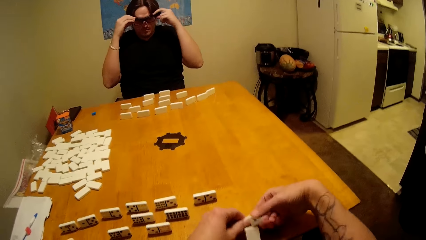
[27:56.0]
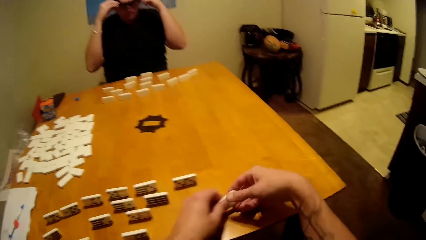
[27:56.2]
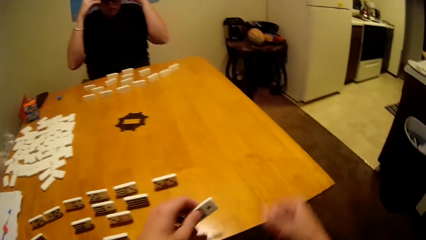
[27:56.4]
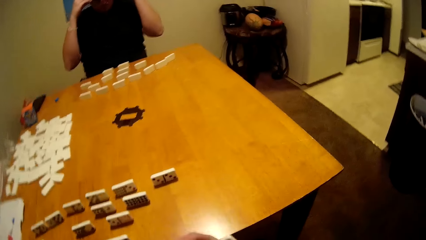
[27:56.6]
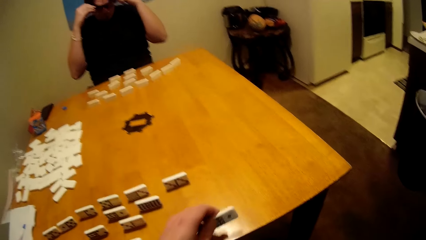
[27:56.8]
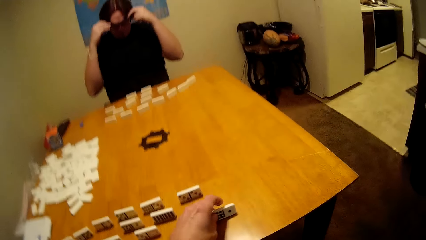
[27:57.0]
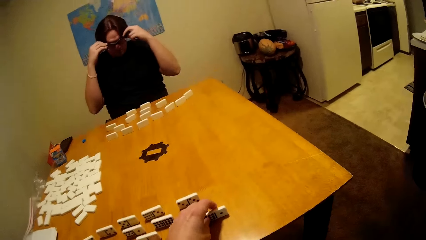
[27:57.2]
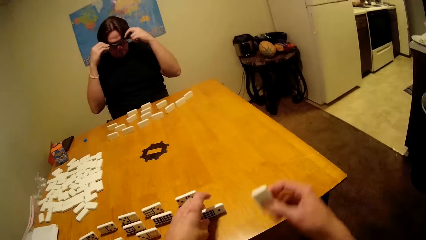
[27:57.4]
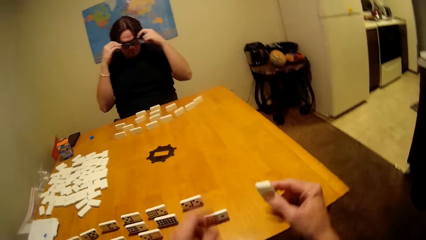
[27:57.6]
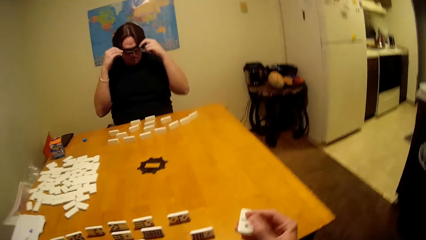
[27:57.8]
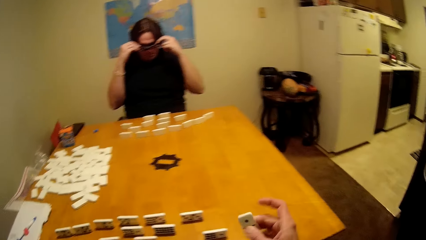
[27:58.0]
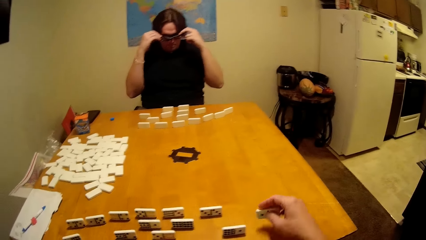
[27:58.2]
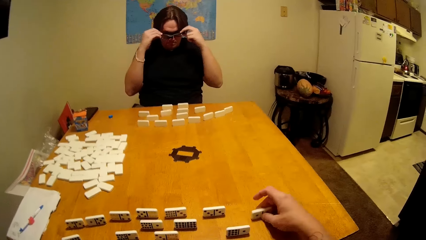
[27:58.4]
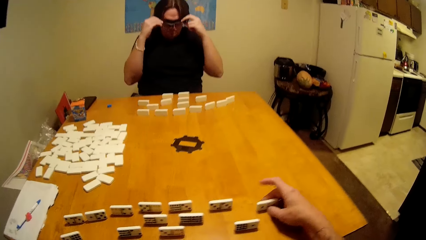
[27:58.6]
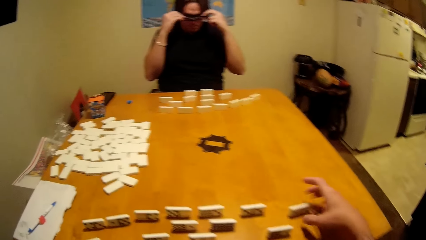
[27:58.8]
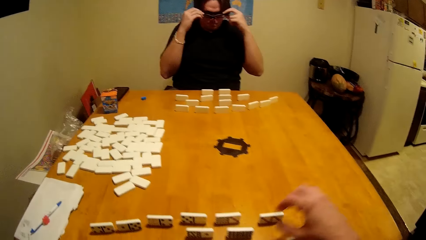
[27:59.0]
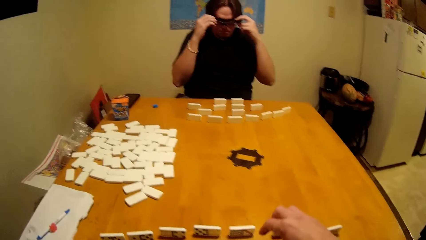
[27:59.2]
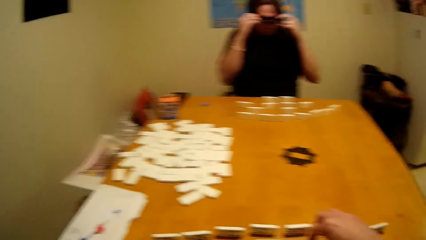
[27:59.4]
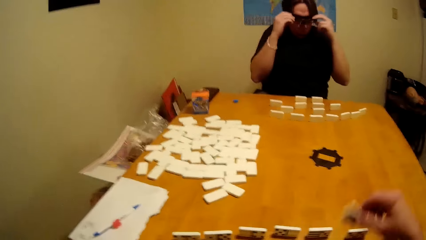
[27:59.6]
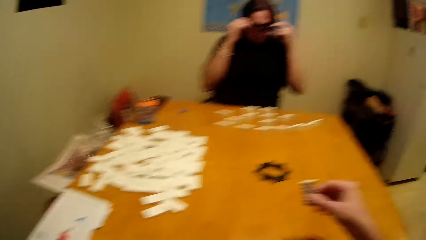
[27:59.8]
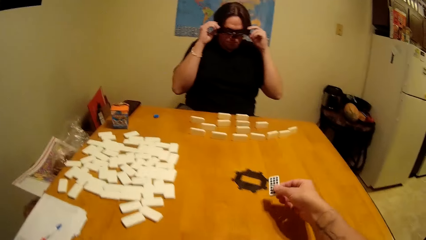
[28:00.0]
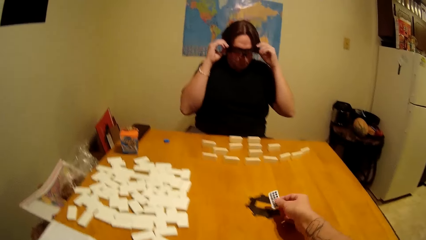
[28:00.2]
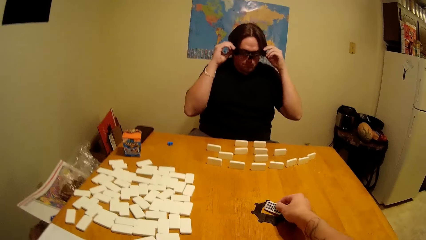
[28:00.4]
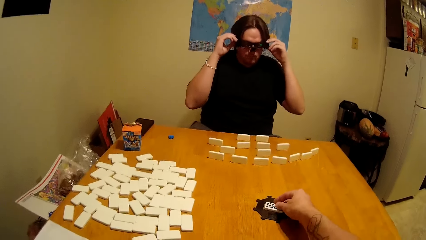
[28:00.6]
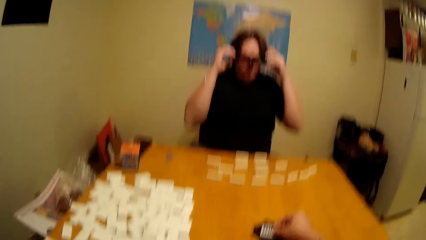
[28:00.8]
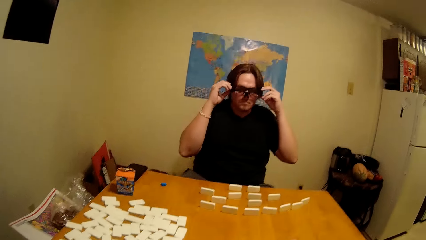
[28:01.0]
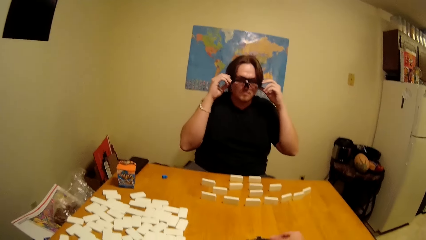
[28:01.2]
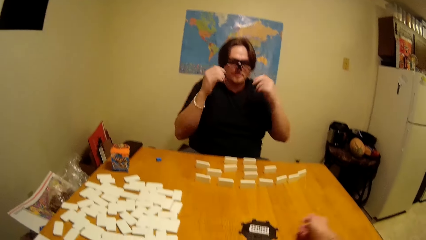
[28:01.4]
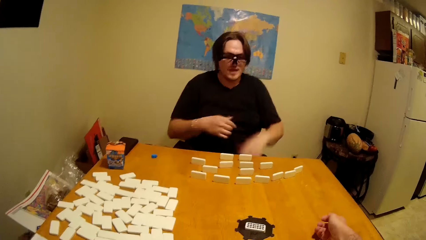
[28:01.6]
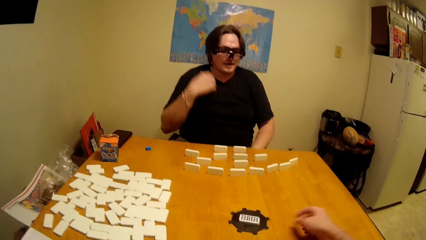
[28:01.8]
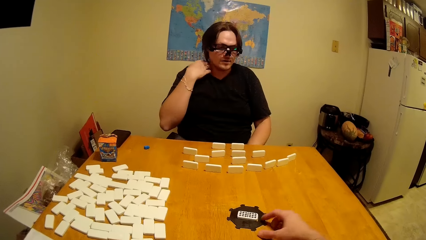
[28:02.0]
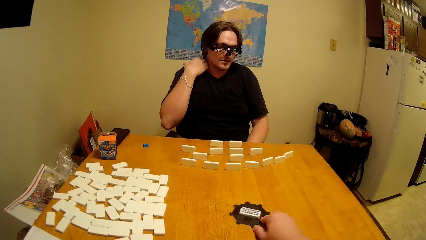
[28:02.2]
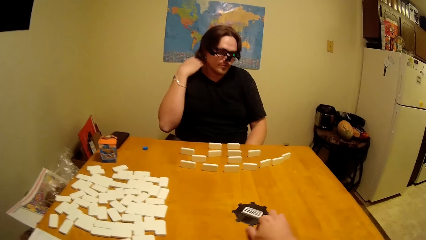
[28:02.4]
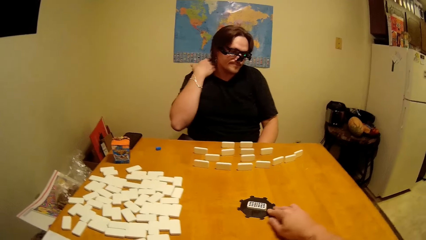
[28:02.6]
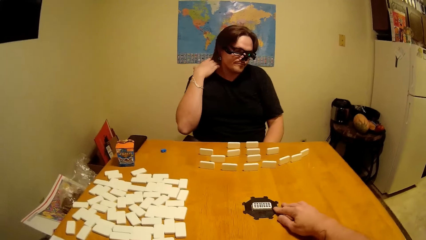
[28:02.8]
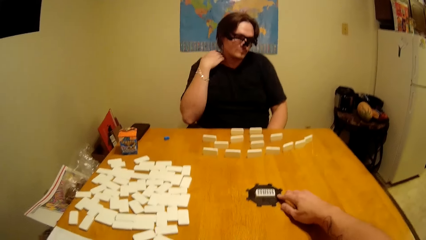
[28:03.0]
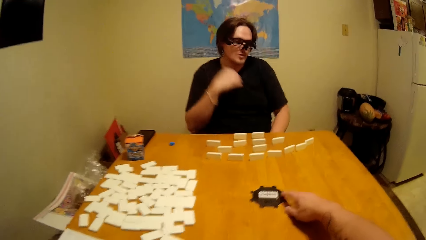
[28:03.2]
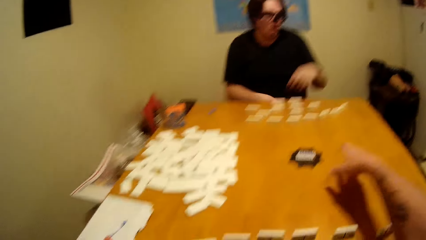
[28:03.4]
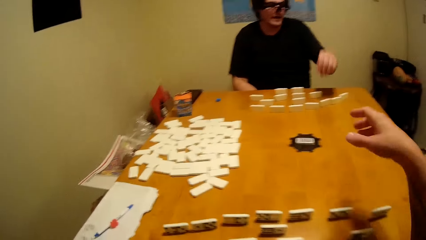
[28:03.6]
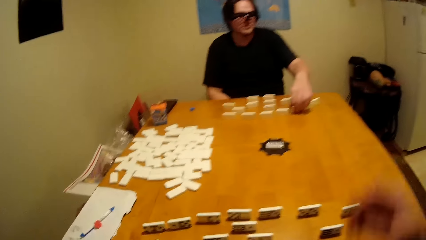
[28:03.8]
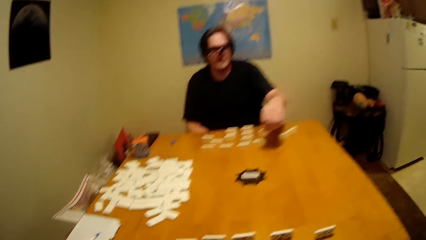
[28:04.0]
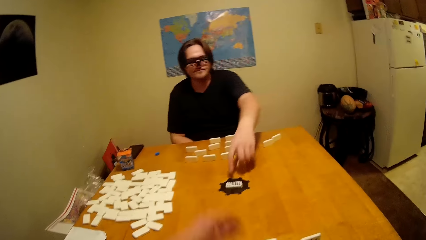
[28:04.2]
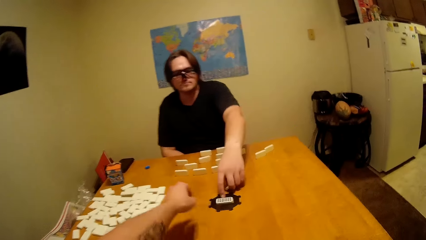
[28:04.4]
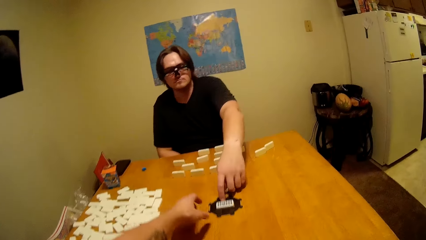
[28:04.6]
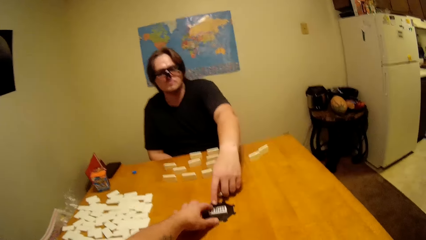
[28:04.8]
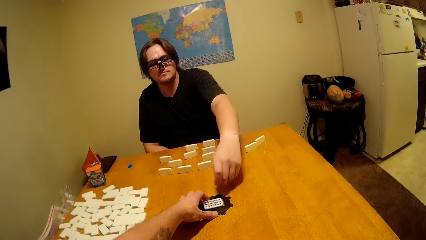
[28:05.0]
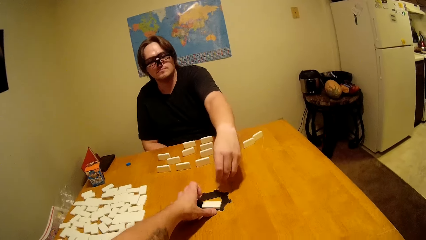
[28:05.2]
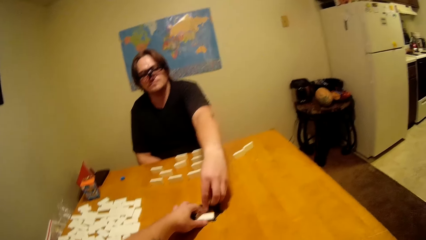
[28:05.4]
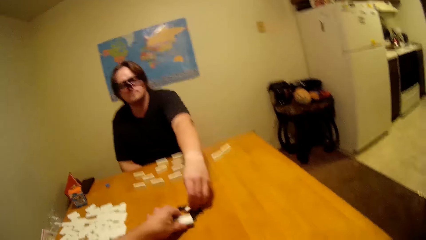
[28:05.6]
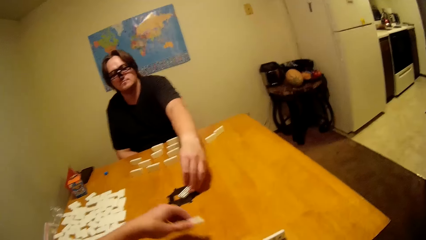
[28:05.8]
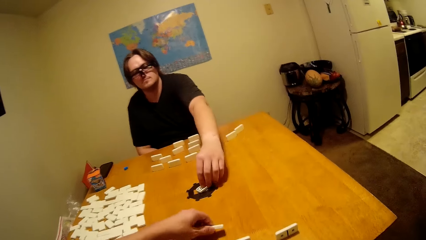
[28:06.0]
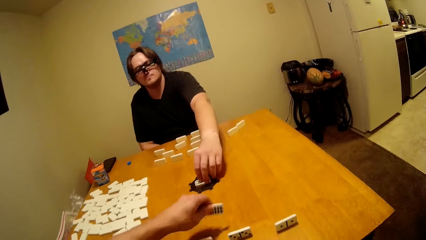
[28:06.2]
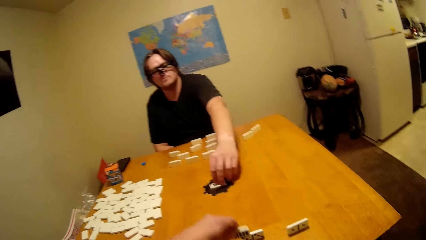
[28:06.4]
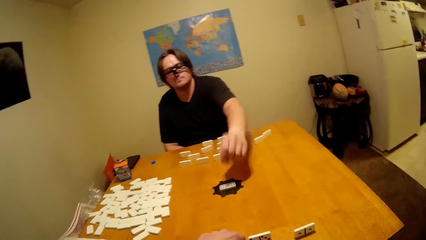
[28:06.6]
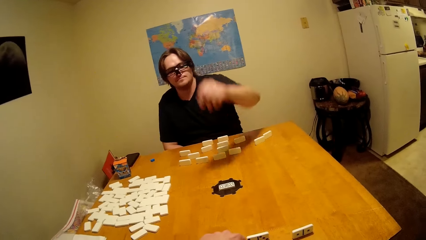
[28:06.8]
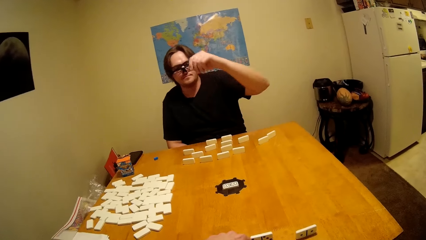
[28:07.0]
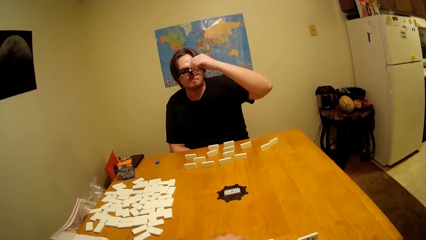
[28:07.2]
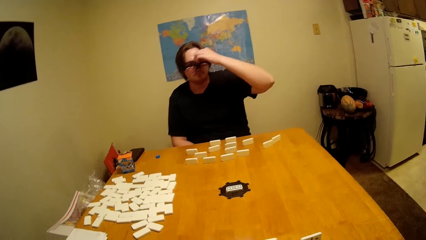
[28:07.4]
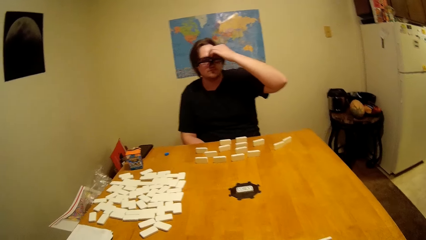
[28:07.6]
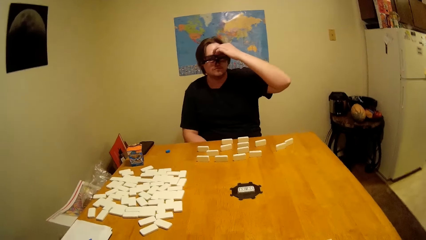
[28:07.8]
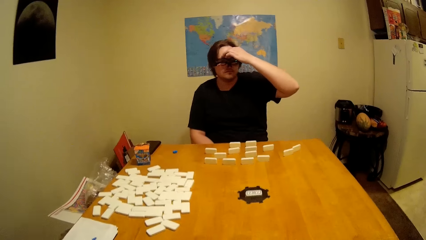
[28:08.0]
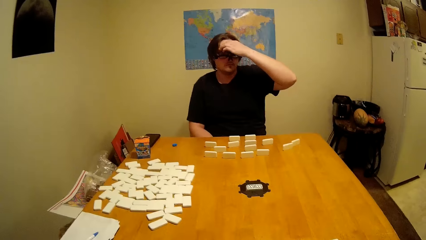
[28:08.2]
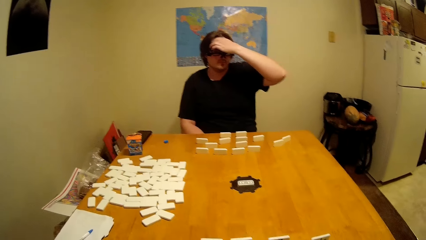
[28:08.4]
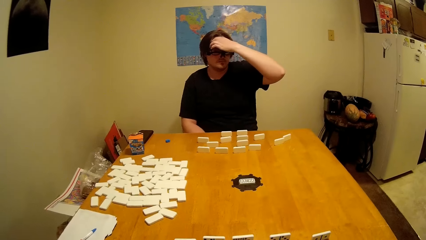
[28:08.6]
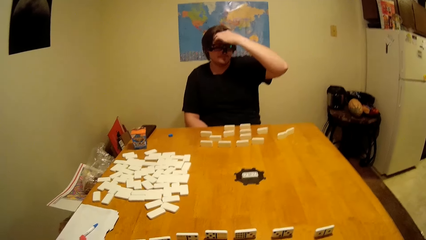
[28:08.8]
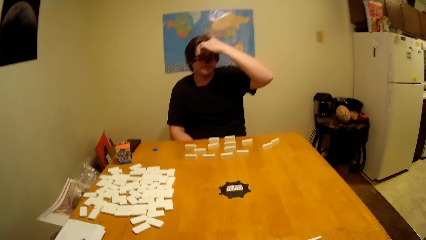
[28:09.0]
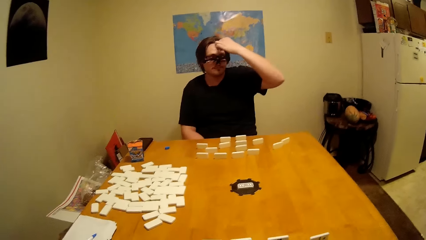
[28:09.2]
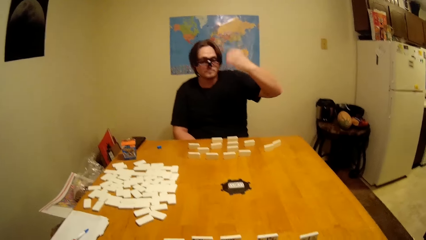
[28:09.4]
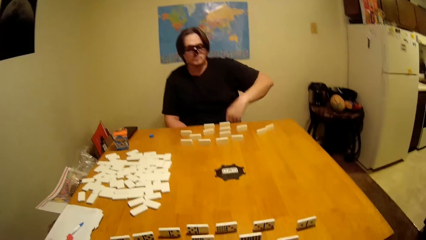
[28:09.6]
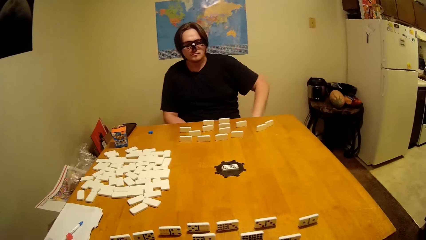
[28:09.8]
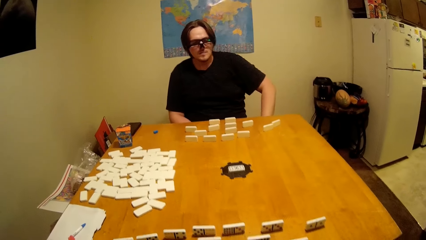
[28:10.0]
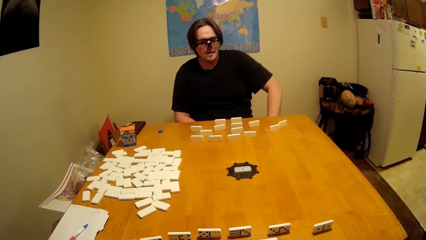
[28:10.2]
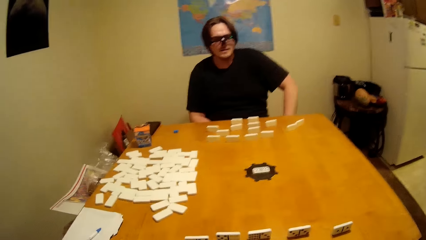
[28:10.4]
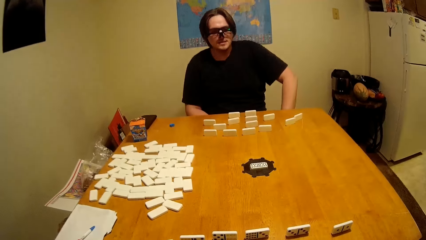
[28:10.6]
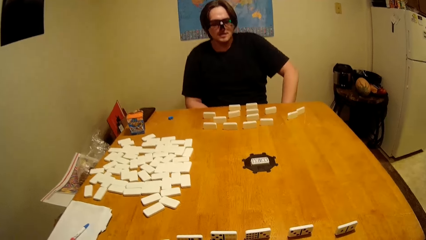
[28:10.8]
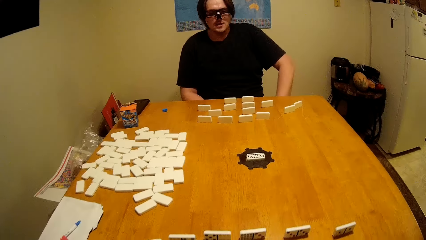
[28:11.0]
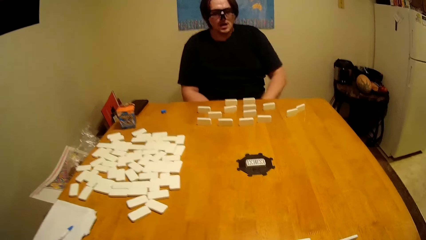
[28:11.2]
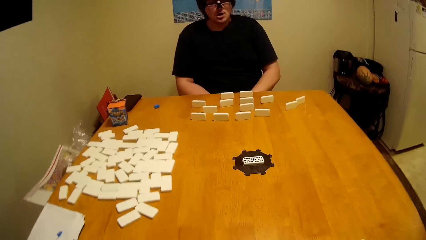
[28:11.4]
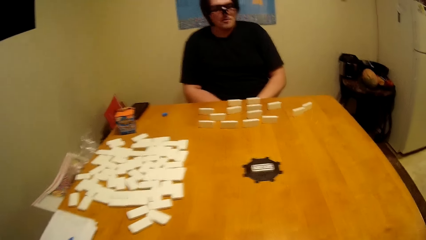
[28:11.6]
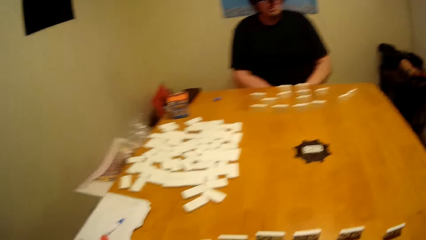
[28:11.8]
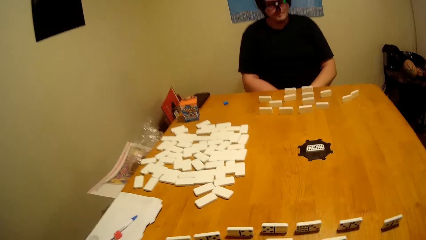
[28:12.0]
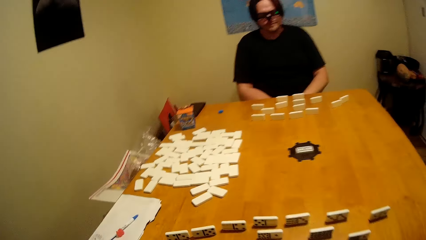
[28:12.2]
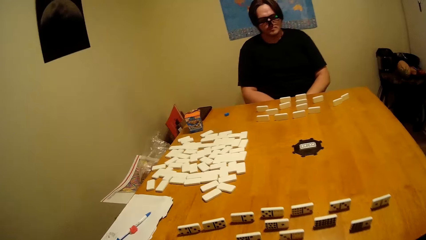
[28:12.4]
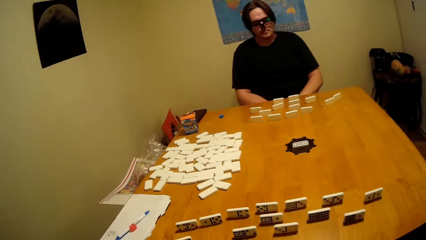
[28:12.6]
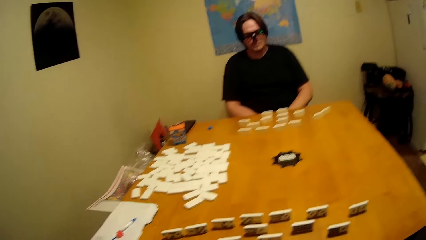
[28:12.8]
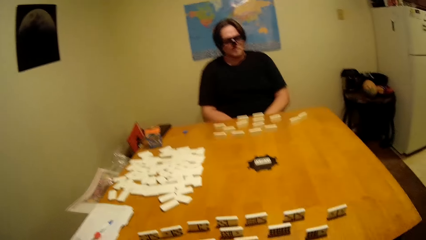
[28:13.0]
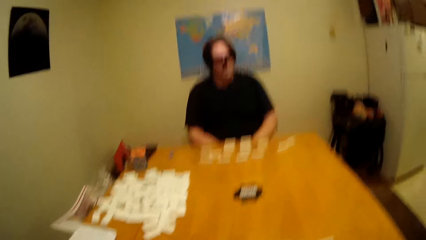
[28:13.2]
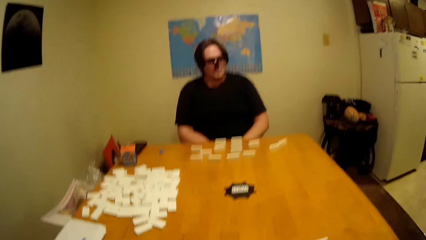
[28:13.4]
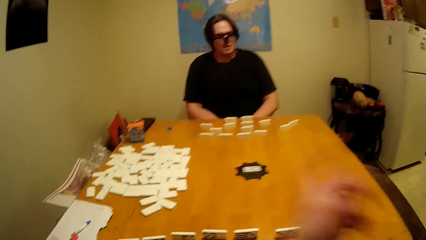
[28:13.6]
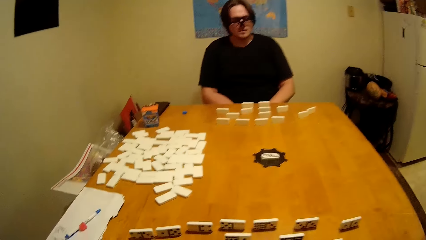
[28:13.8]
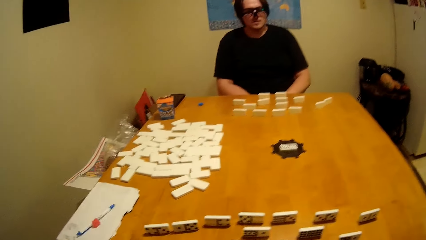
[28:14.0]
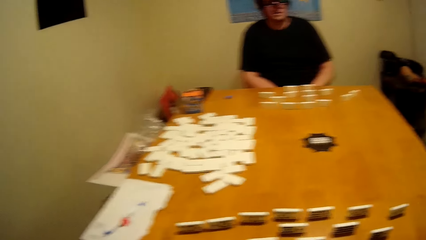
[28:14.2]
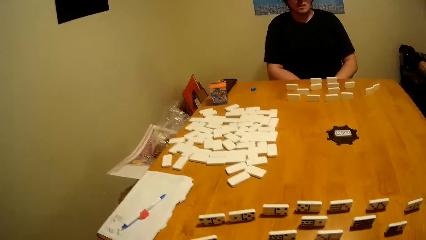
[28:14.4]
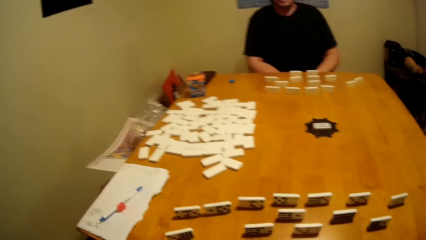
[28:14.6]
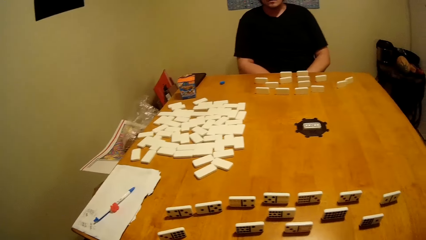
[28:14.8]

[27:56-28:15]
A man adjusts the goggles. The camera wearer talks to the man. They put a domino on the table. The man puts a domino on the table.
